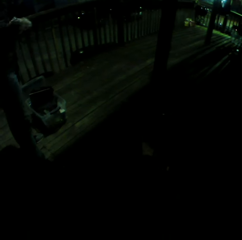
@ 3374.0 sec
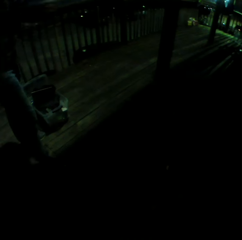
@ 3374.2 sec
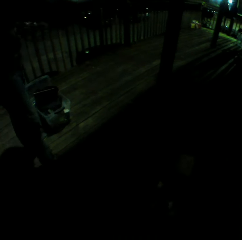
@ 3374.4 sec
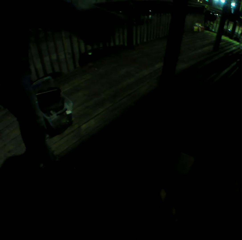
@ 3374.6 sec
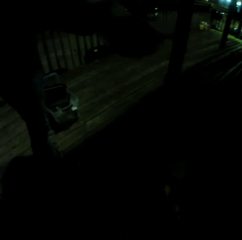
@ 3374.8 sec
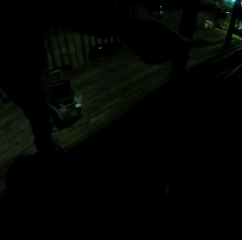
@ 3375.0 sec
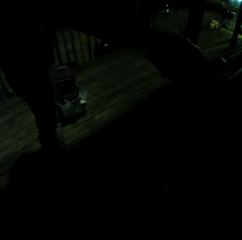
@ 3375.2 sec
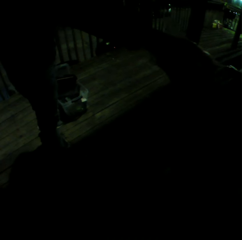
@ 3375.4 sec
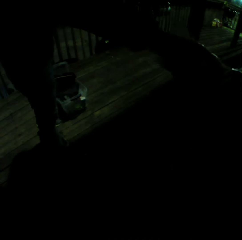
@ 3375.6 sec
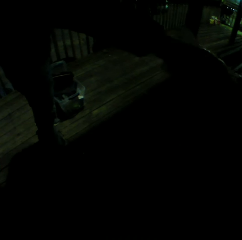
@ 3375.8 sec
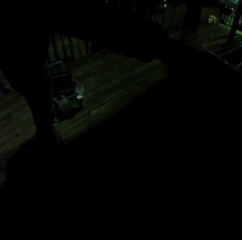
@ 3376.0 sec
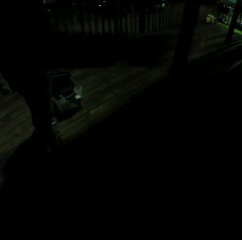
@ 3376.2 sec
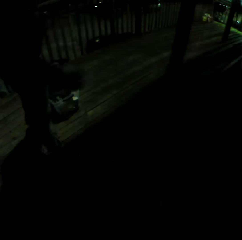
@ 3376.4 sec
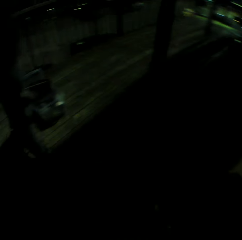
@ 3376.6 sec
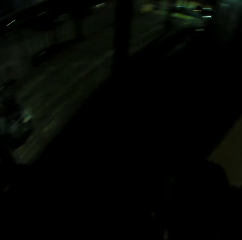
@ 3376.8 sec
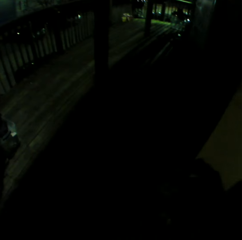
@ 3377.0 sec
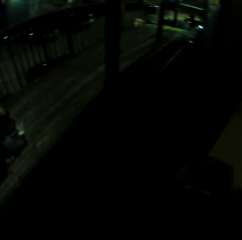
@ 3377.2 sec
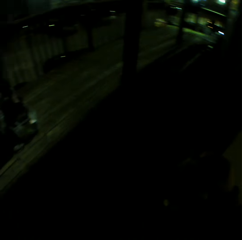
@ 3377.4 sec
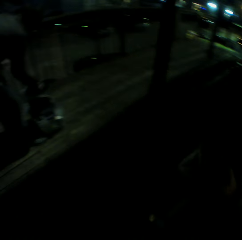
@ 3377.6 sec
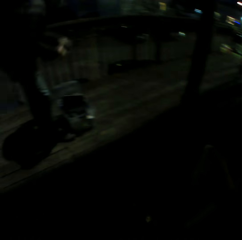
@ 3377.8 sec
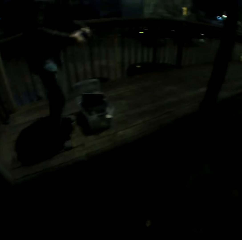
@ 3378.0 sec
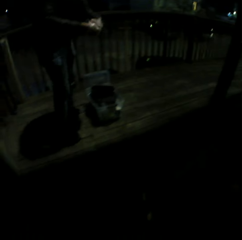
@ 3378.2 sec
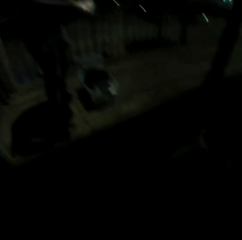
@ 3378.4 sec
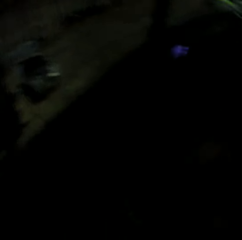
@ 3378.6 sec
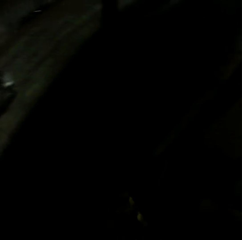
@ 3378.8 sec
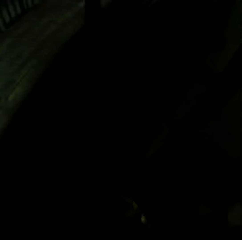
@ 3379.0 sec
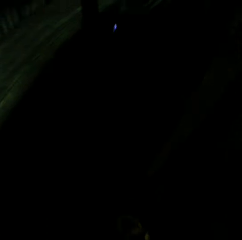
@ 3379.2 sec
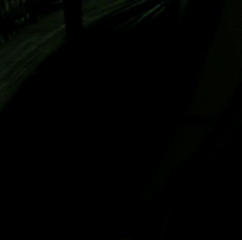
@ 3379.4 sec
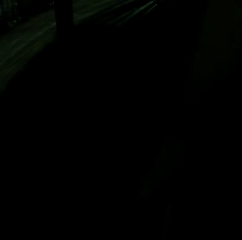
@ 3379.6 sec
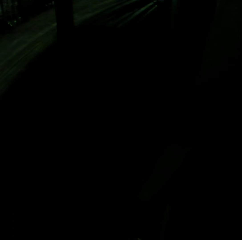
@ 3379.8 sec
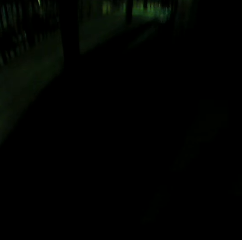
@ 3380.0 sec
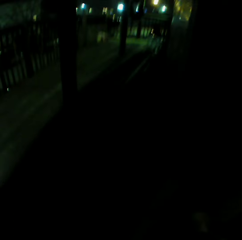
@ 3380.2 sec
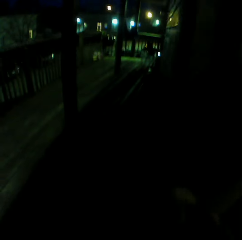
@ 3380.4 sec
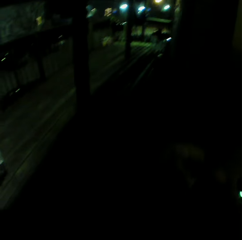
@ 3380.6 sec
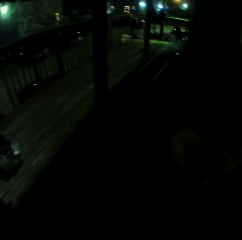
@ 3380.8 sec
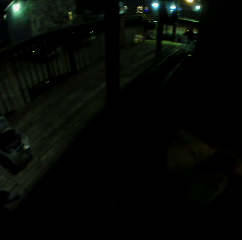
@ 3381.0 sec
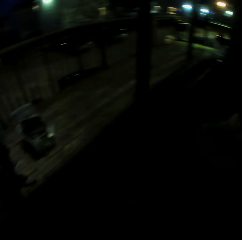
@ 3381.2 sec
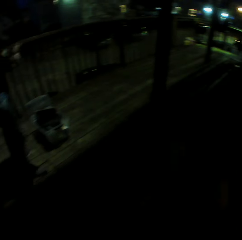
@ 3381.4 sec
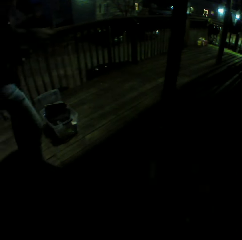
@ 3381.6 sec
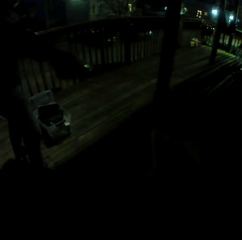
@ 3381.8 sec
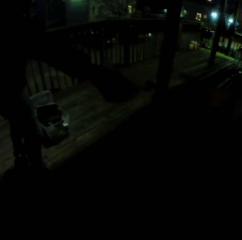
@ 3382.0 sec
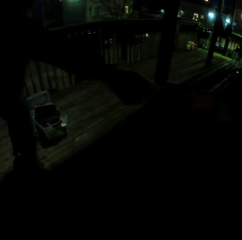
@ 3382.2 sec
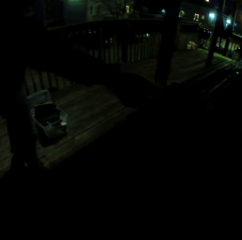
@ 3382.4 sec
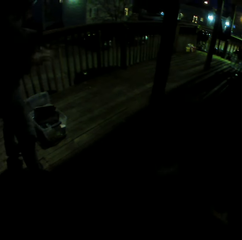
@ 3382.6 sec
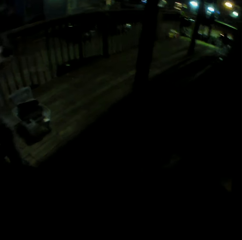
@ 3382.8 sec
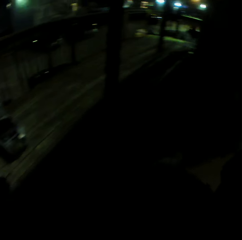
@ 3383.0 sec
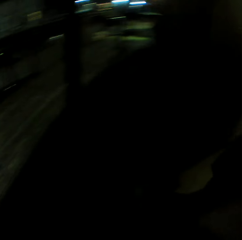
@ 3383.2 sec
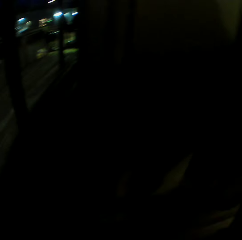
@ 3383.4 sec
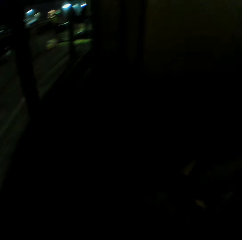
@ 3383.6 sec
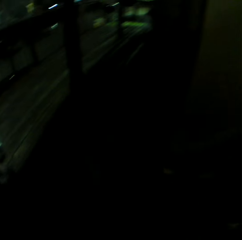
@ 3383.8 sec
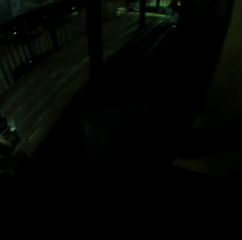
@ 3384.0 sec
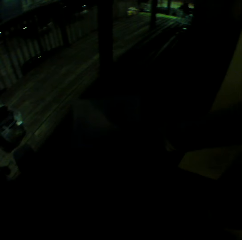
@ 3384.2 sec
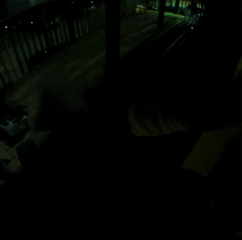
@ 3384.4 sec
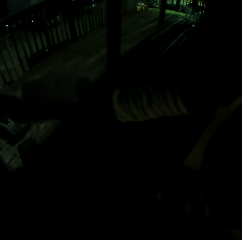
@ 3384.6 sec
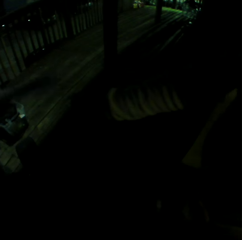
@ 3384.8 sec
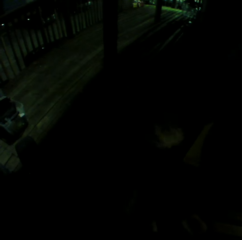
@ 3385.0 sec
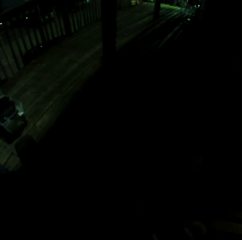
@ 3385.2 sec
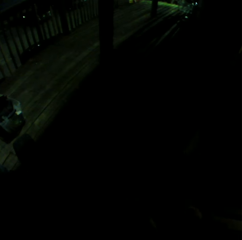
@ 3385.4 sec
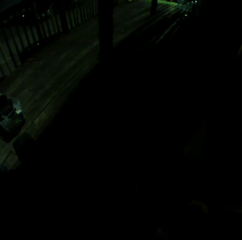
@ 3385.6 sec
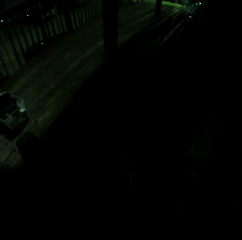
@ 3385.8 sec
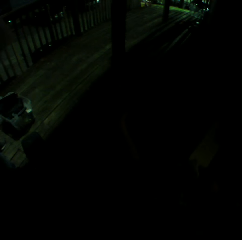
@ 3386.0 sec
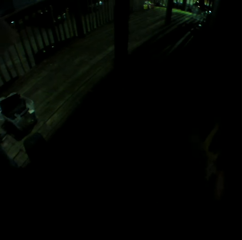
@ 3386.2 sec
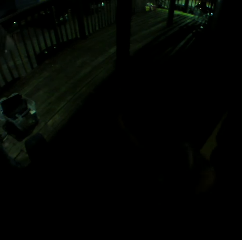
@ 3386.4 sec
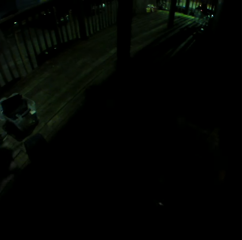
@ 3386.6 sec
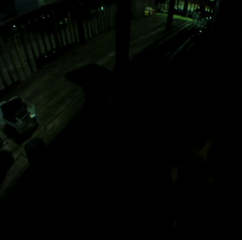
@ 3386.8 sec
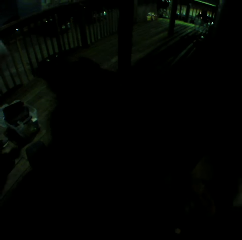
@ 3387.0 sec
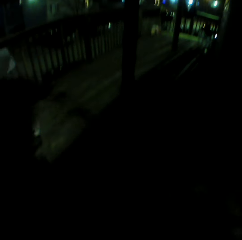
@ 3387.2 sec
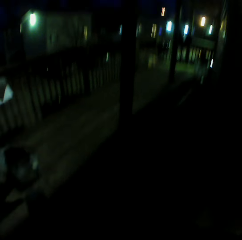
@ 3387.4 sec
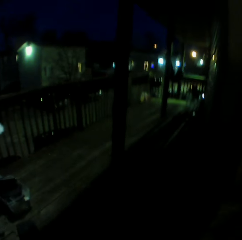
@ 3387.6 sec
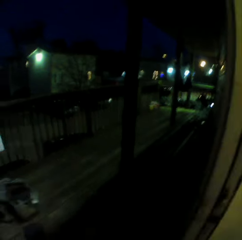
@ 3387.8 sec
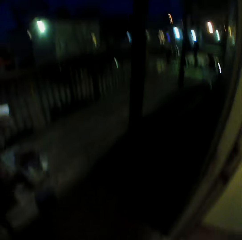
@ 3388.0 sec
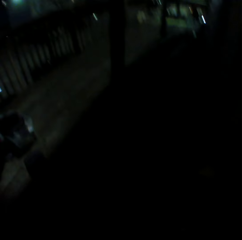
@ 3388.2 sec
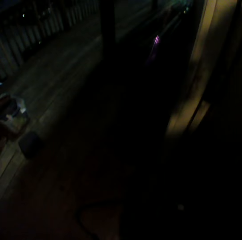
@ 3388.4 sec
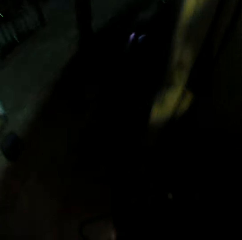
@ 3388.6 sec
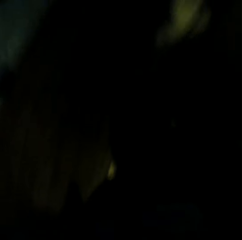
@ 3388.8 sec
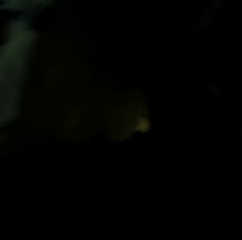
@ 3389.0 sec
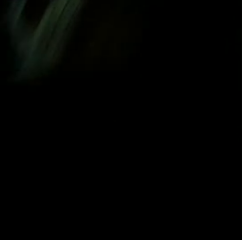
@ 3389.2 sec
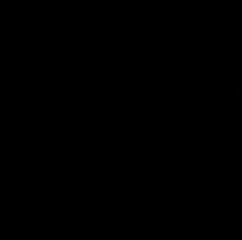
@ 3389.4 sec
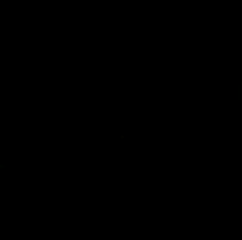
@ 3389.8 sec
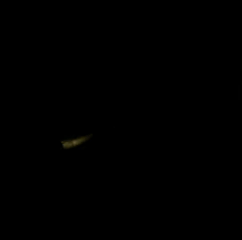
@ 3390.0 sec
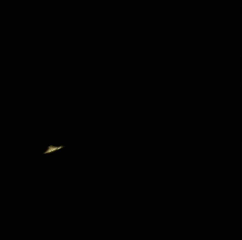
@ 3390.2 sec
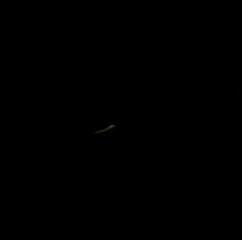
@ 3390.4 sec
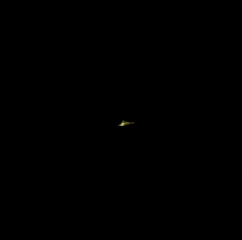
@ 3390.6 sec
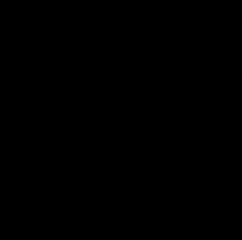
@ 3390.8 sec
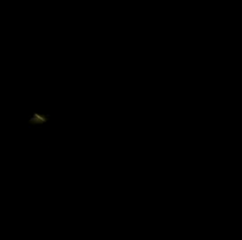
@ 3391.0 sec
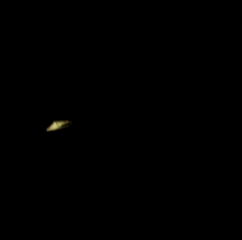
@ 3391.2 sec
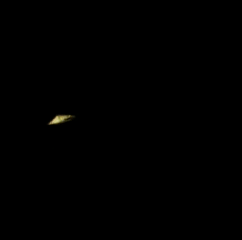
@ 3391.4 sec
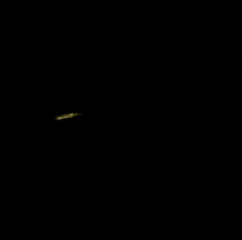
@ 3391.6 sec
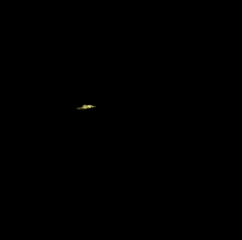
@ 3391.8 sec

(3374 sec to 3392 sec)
The camera wearer looks around. A woman hands out a paper to a man. The camera wearer looks around.
